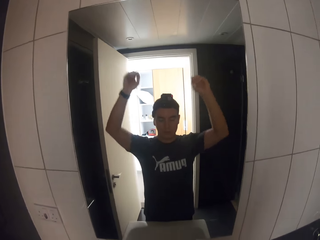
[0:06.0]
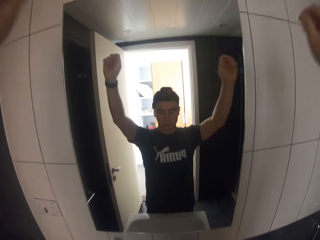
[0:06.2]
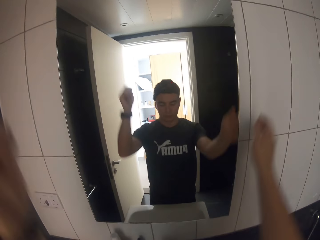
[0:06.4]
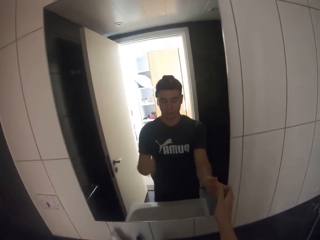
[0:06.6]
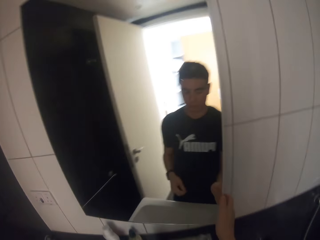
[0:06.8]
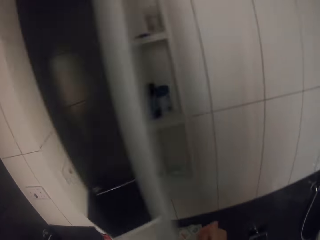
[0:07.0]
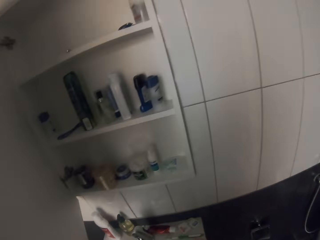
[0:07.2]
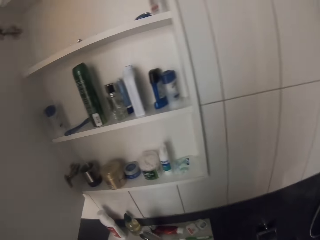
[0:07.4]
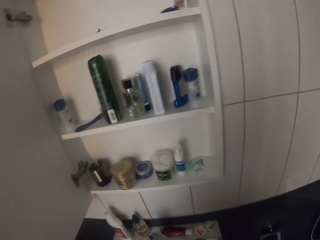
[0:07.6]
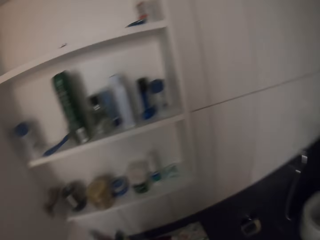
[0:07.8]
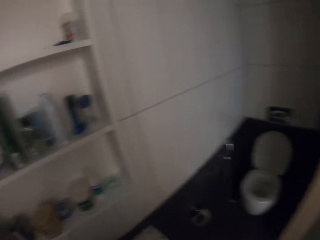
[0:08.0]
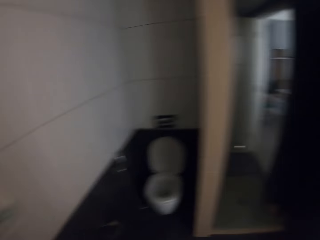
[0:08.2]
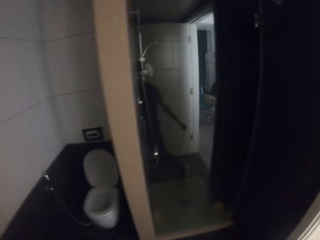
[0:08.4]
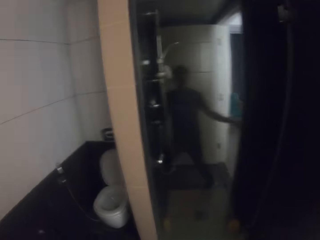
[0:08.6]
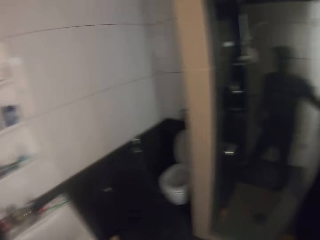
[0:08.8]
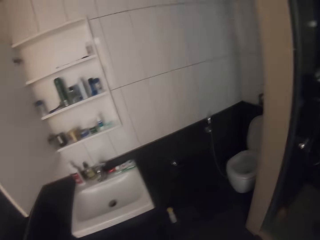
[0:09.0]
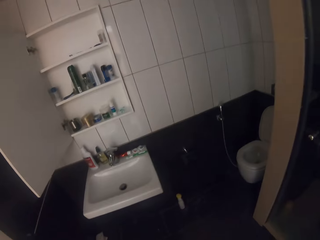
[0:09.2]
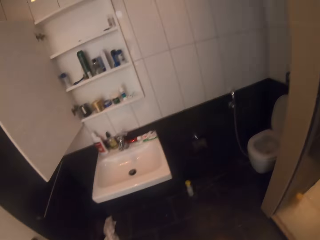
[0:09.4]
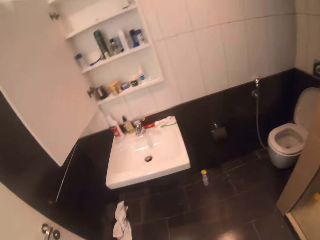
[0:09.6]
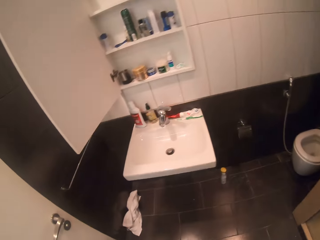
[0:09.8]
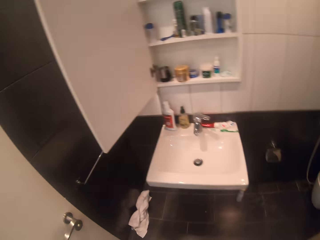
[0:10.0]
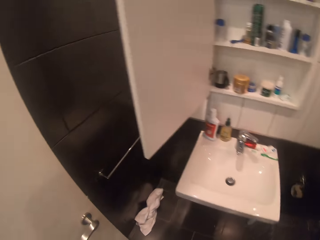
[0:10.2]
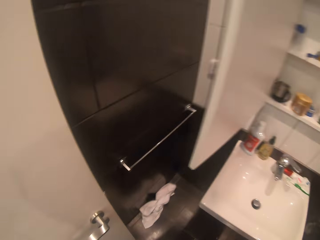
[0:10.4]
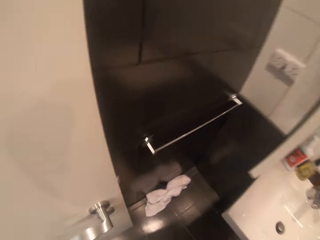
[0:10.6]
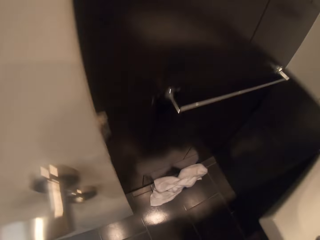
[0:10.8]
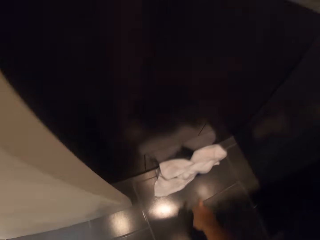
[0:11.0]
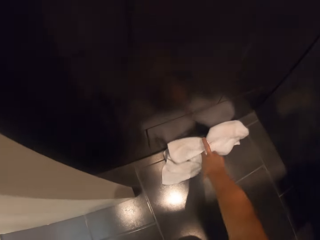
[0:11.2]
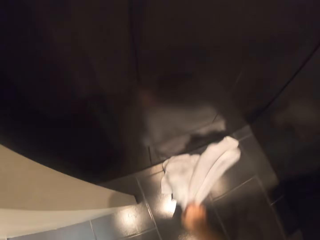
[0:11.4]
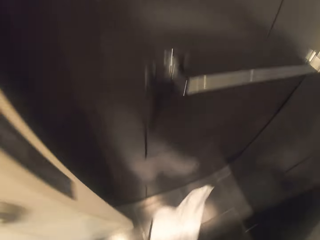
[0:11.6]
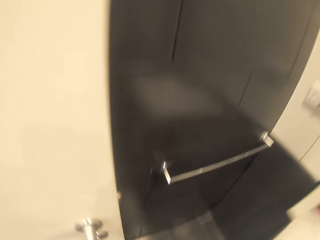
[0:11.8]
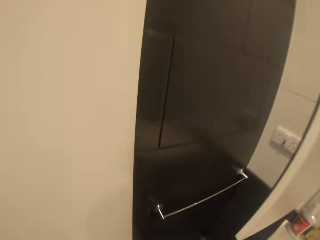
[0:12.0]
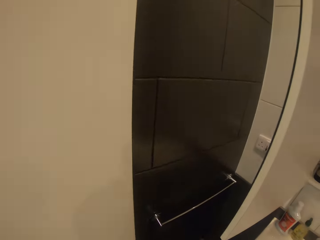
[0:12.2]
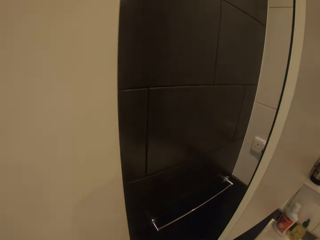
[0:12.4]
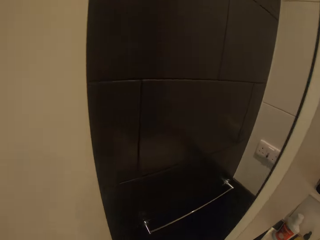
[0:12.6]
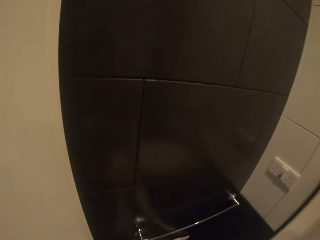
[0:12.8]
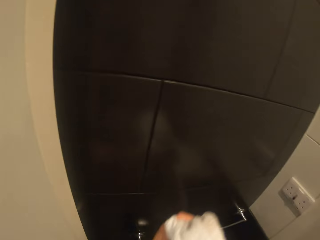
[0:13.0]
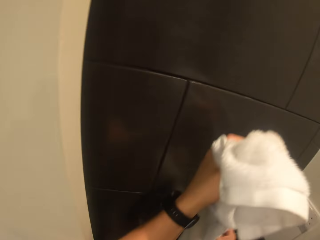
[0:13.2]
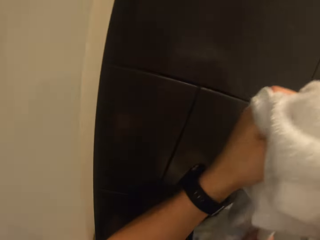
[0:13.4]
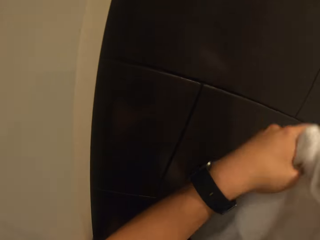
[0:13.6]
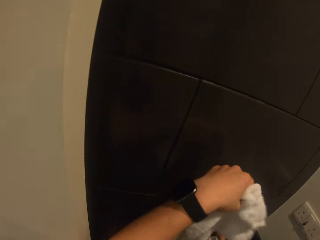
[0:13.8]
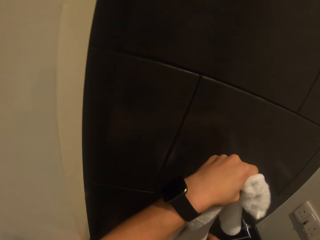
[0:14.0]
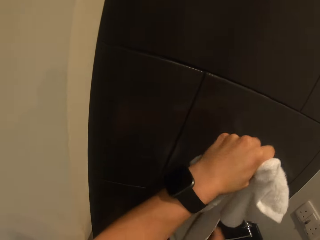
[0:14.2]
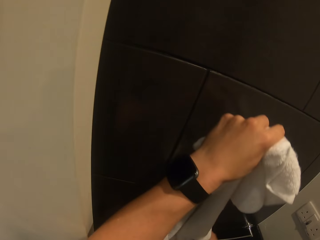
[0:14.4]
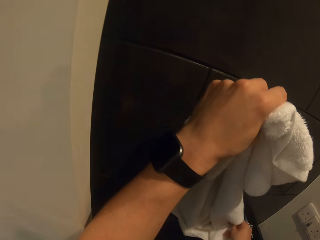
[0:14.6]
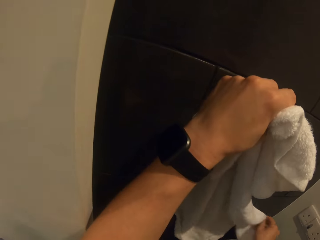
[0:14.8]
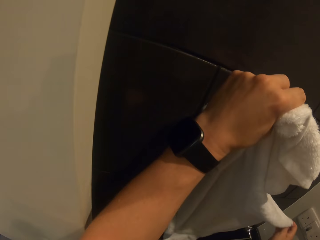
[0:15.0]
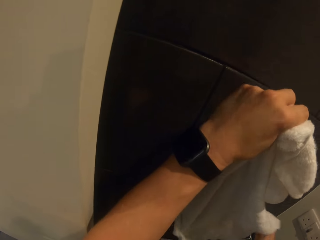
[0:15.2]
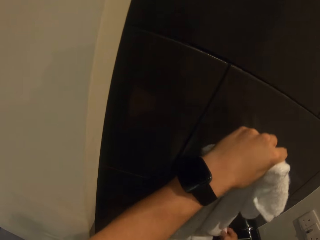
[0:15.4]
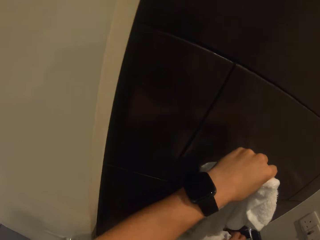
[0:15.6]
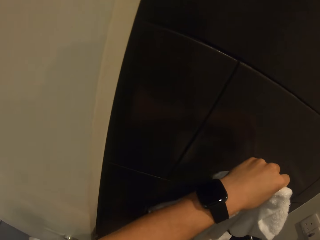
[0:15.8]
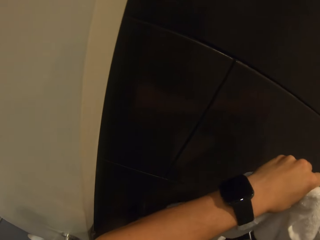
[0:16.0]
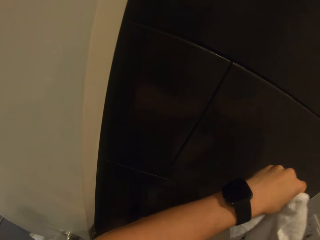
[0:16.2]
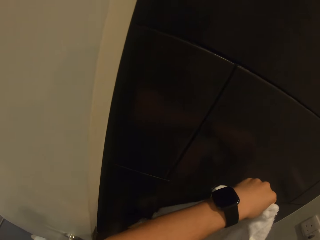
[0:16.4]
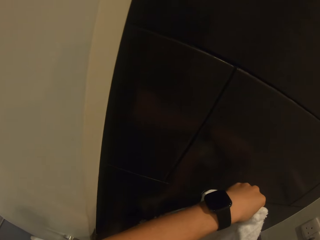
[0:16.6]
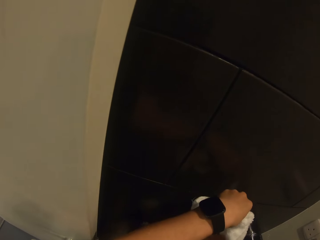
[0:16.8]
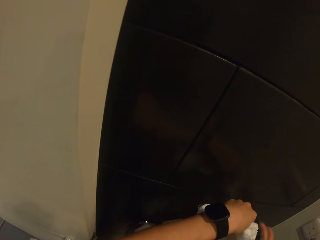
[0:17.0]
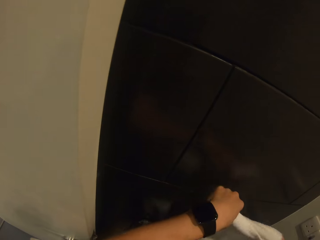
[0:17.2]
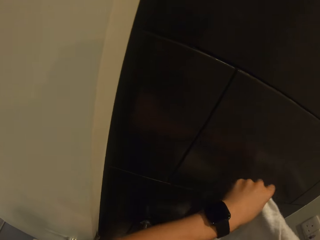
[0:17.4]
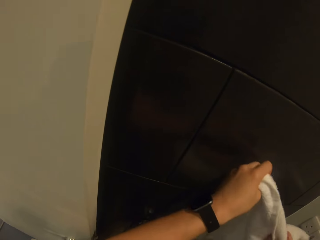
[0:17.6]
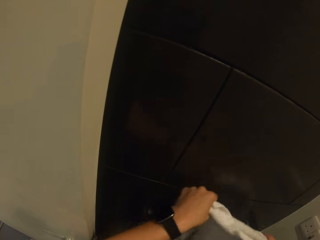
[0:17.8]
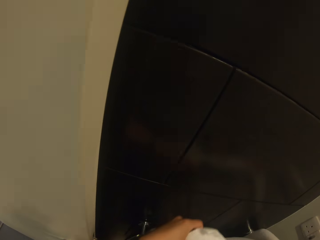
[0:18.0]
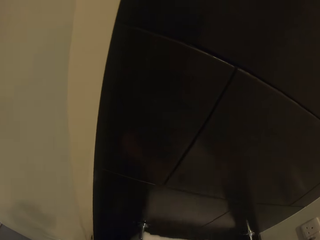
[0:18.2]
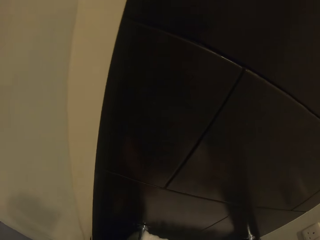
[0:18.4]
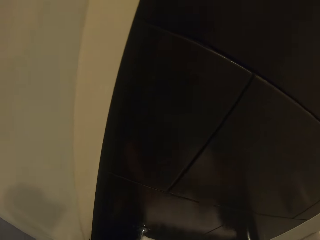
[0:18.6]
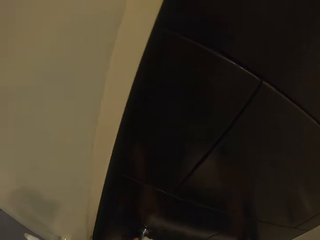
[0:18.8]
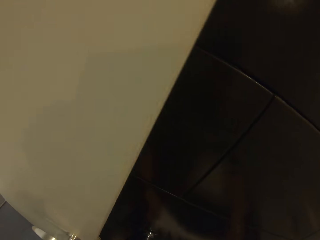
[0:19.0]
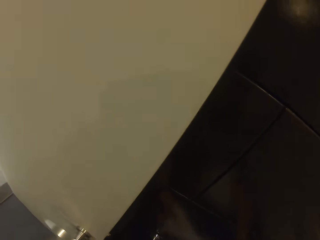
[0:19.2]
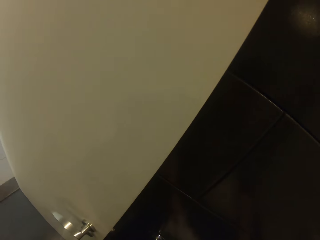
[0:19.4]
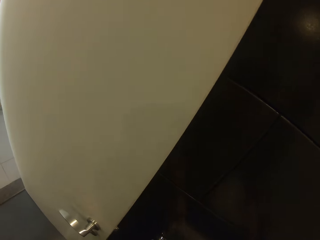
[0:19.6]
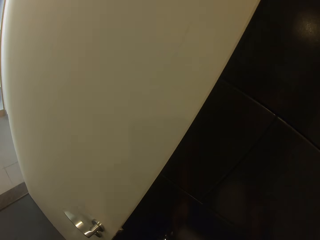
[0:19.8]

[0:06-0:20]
The camera wearer tilts the camera. They open the cabinet. They turn the light on. They pick up a towel from the floor. They hang the towel on the towel handle.

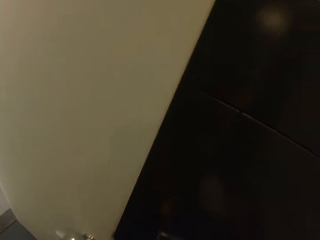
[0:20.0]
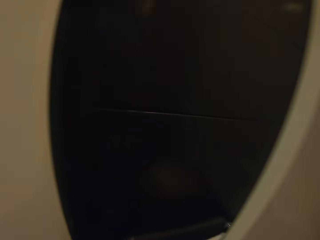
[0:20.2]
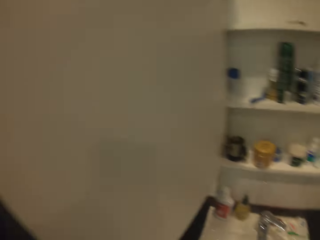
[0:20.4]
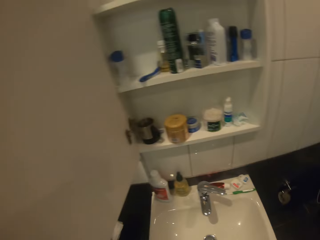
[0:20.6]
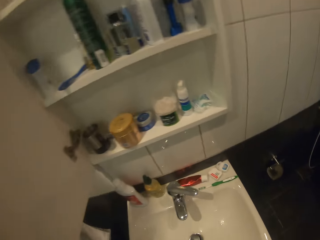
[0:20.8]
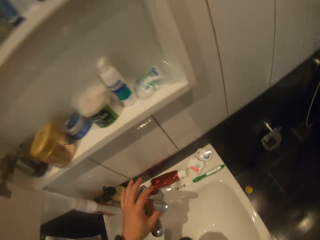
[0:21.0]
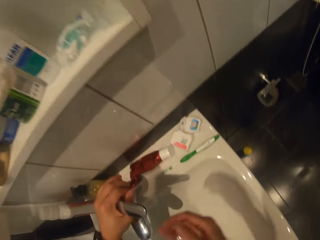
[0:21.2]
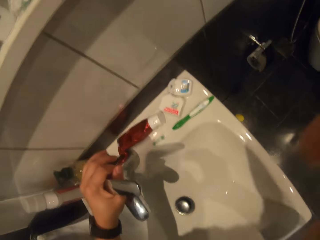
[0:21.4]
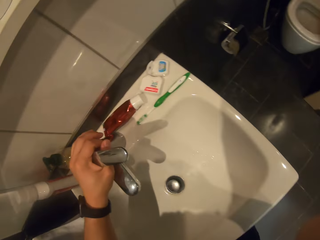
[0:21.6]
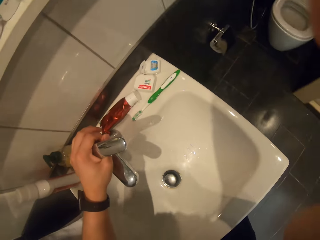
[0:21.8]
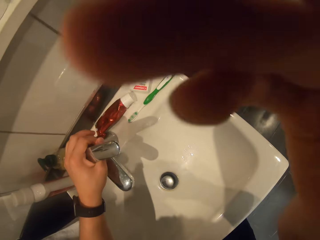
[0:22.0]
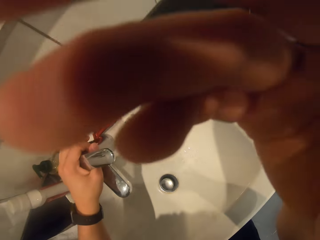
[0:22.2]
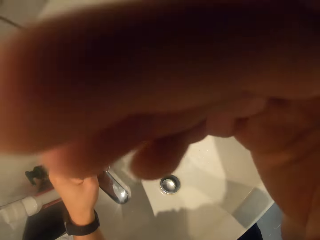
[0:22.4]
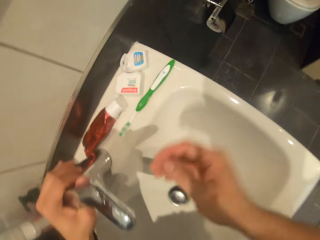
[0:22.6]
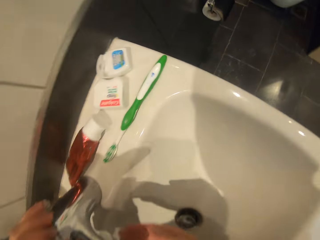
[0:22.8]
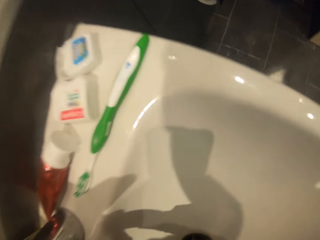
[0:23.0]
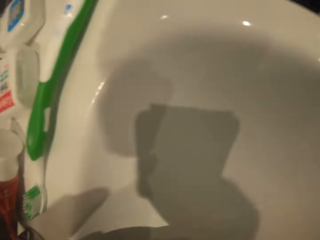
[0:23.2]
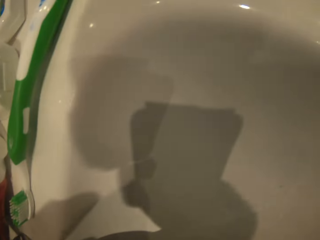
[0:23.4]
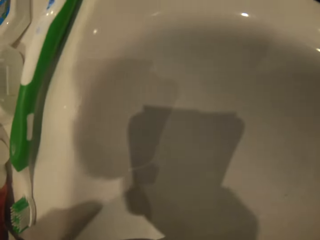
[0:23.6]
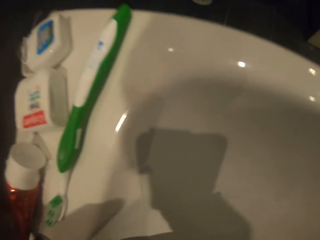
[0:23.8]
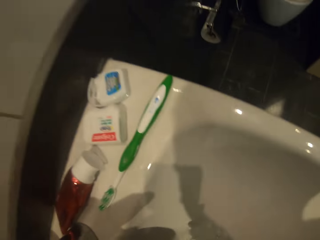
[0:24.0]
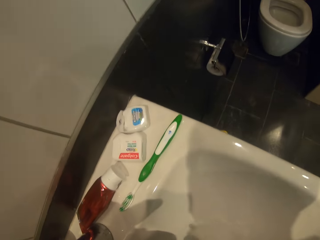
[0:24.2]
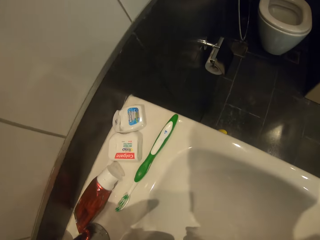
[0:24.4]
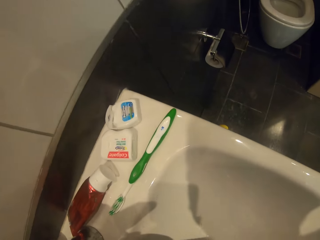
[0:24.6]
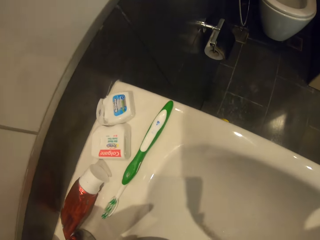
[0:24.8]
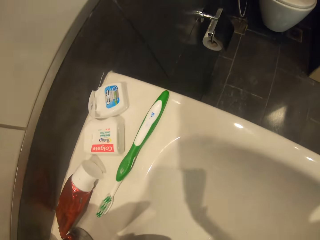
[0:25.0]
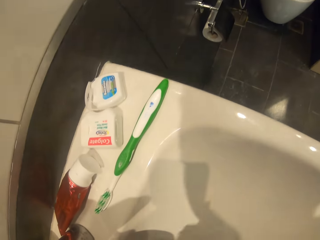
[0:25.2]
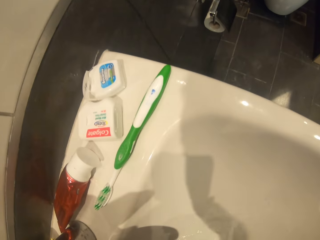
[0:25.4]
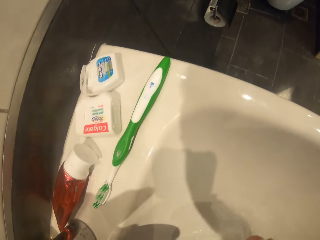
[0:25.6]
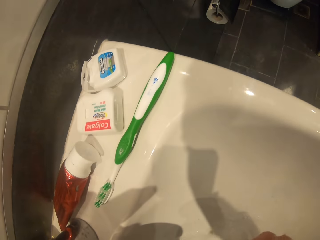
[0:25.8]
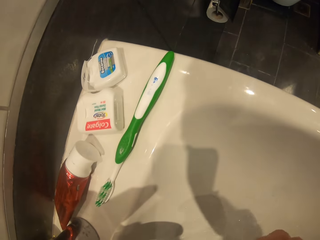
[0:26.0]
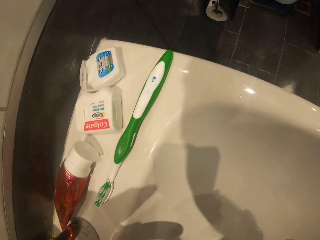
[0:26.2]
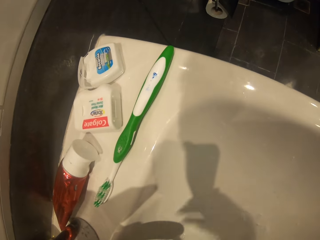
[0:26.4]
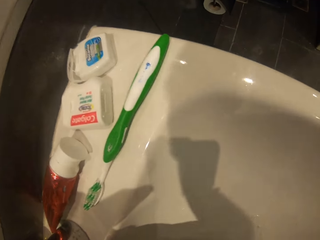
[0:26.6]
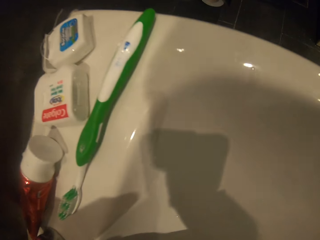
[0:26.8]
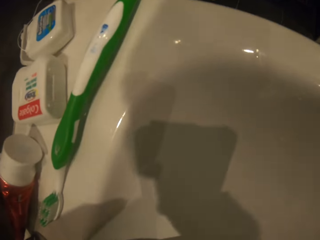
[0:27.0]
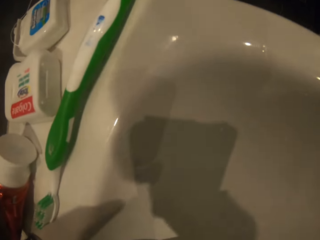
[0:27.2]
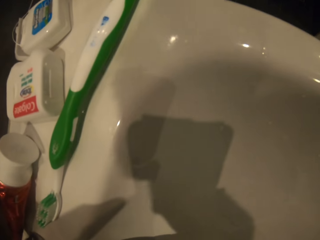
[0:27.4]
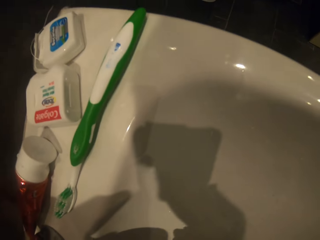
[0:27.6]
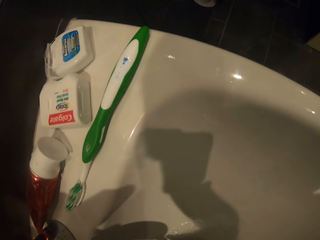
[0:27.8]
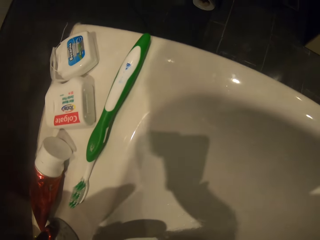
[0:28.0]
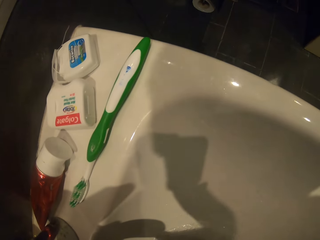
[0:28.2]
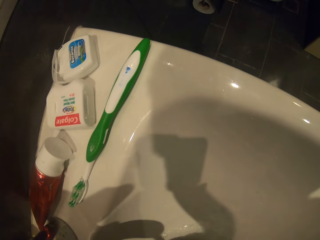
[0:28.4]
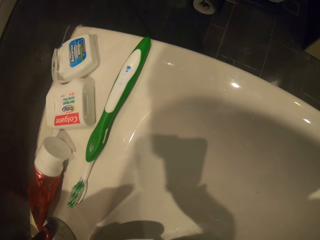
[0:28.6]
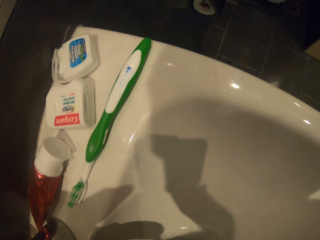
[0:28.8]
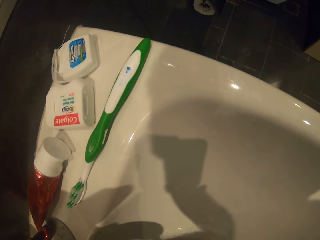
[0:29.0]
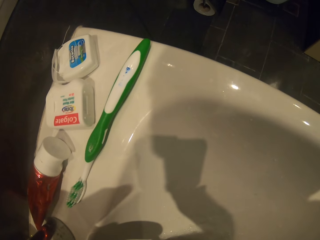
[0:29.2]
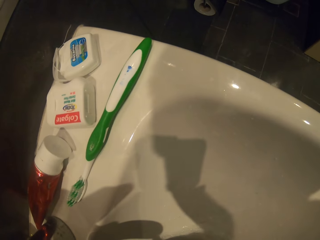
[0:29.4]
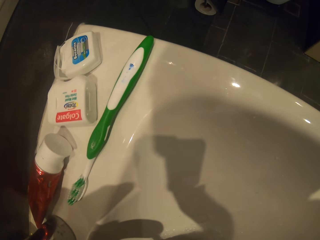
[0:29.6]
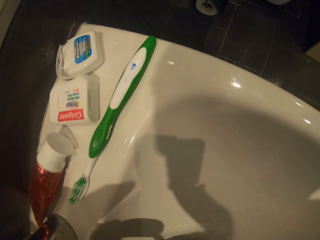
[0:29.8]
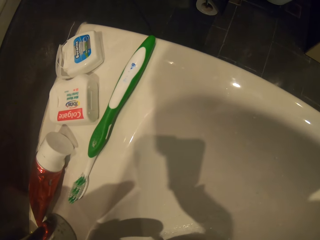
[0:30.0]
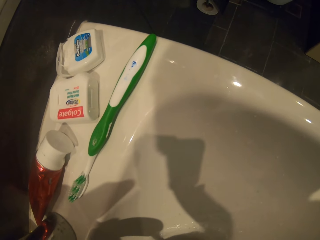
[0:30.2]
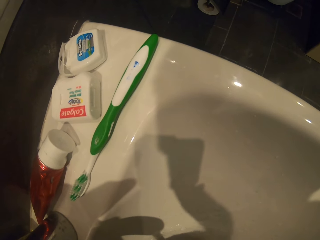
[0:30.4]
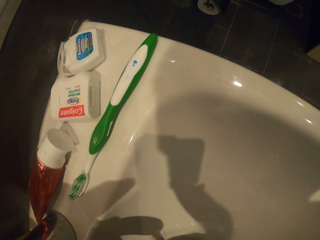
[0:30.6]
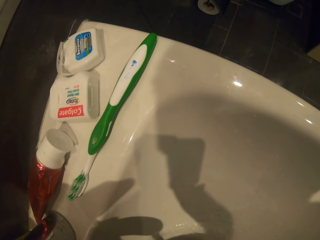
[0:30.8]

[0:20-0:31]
The camera wearer holds the tap with the left hand. They tilt the camera with the right hand. They open the tap. They wash the hands. They gargle water in the mouth.
